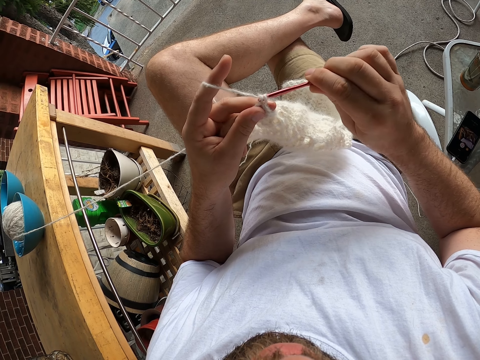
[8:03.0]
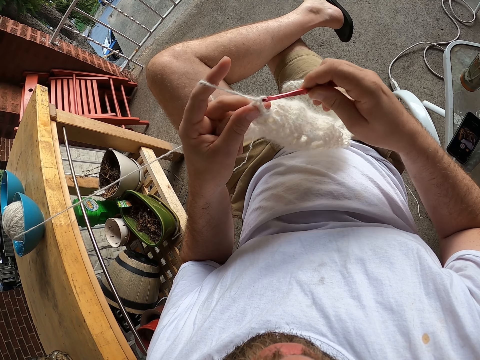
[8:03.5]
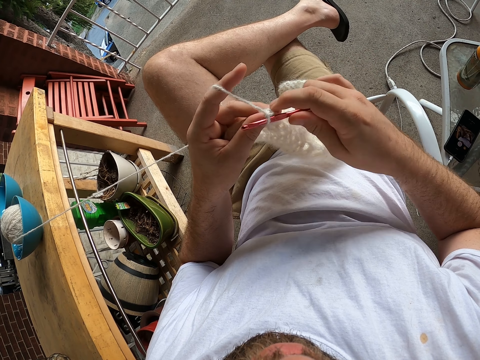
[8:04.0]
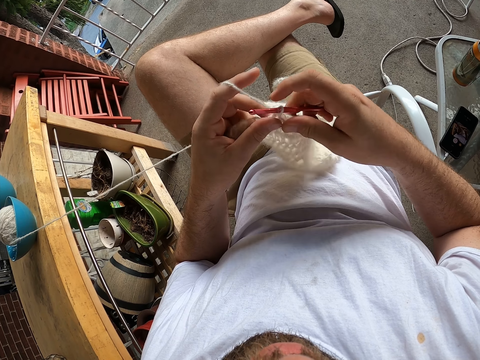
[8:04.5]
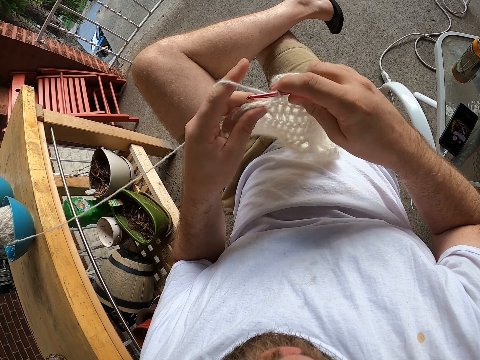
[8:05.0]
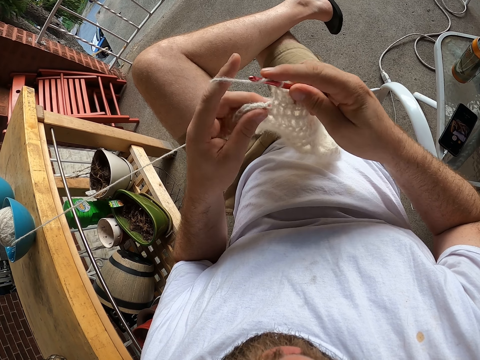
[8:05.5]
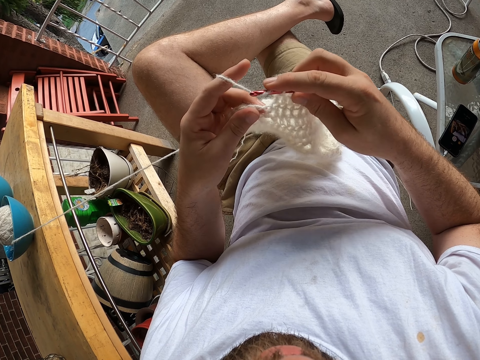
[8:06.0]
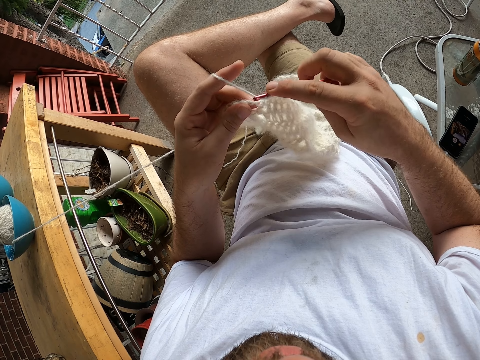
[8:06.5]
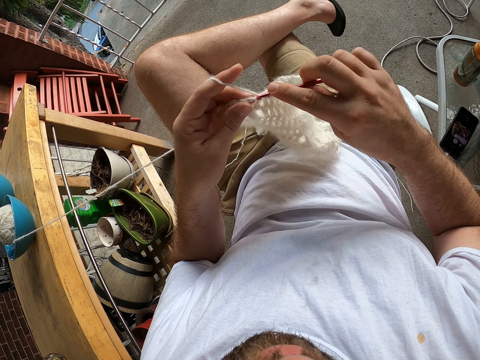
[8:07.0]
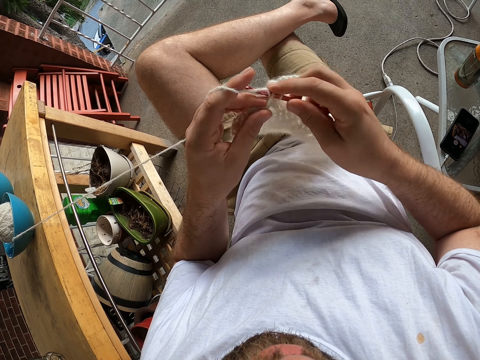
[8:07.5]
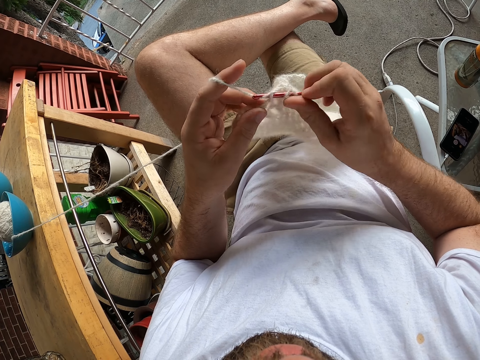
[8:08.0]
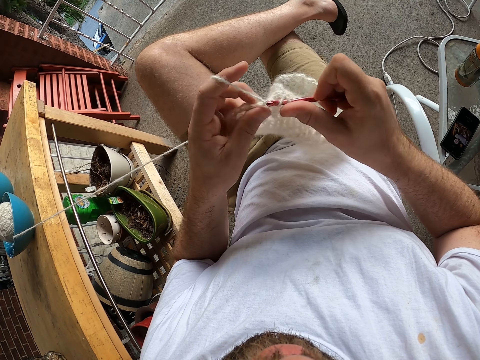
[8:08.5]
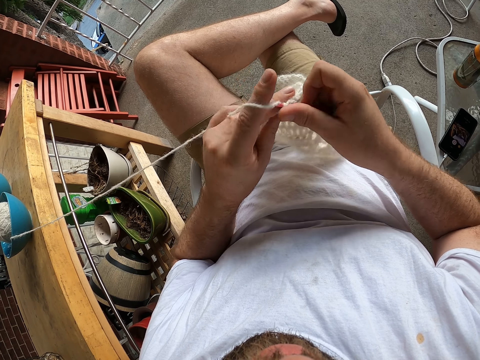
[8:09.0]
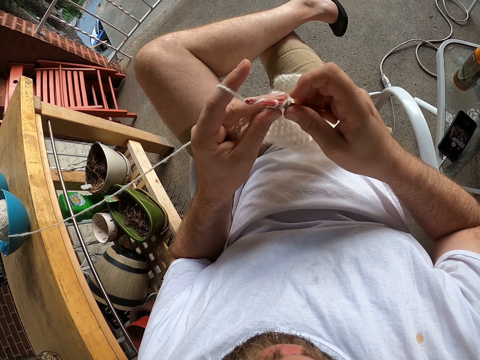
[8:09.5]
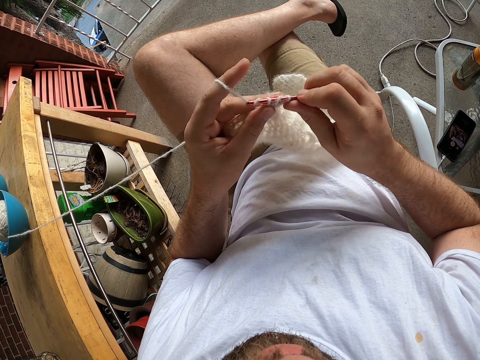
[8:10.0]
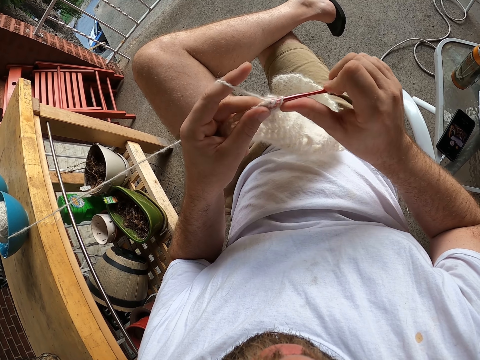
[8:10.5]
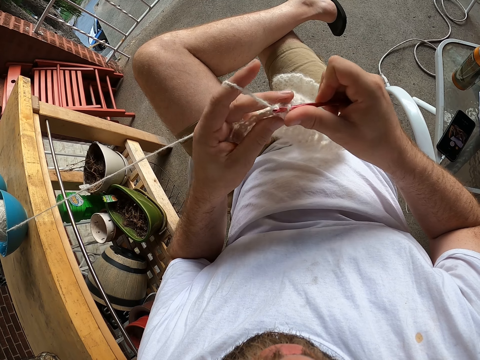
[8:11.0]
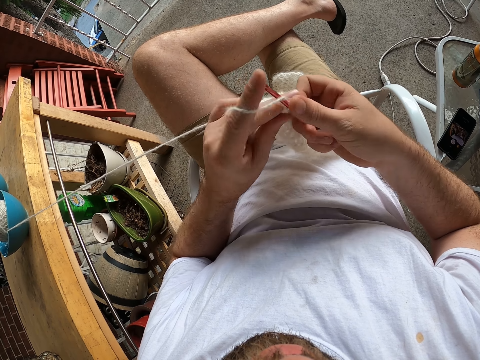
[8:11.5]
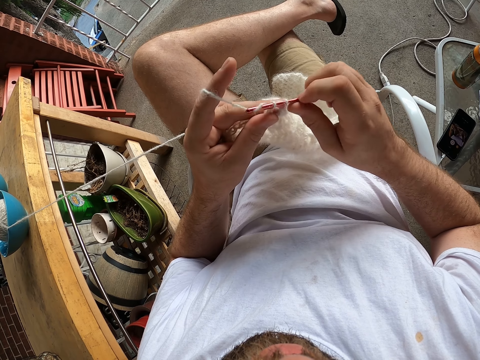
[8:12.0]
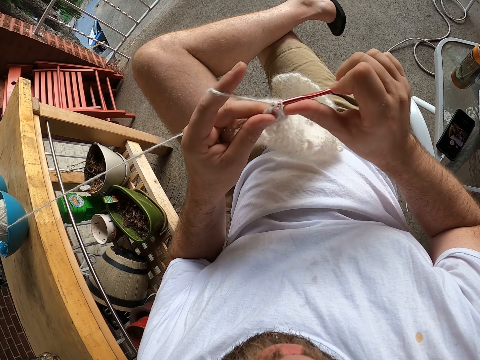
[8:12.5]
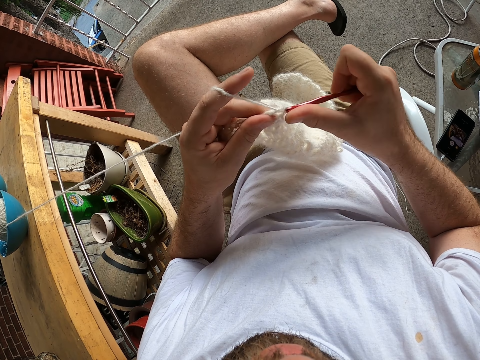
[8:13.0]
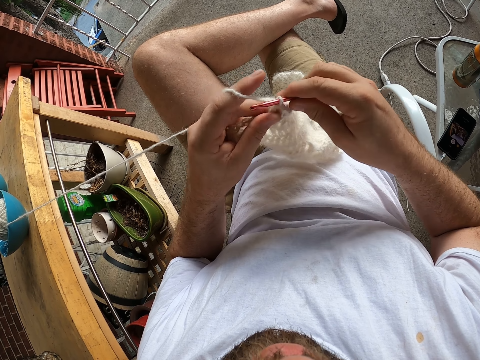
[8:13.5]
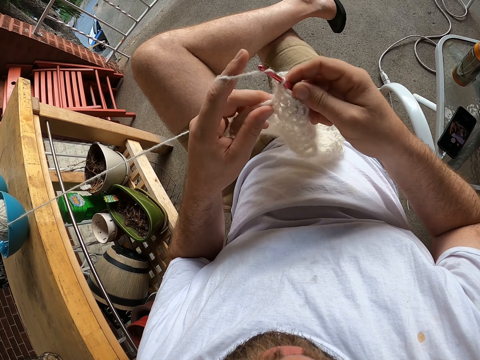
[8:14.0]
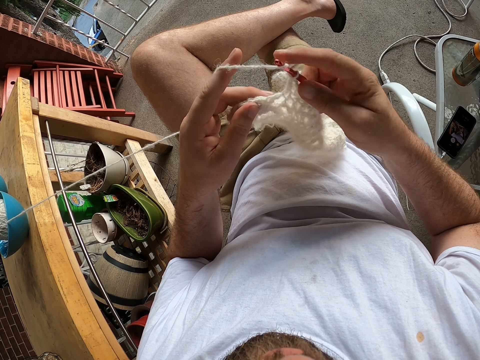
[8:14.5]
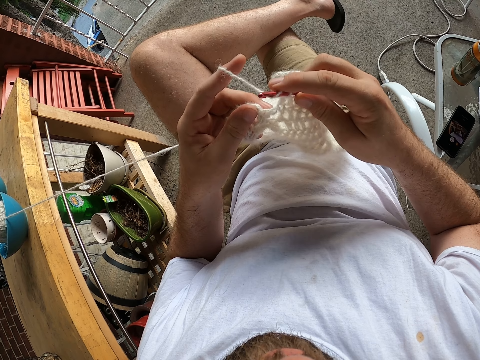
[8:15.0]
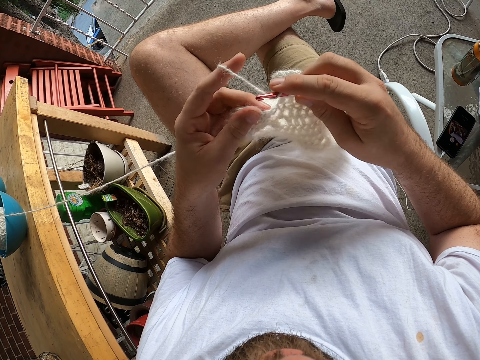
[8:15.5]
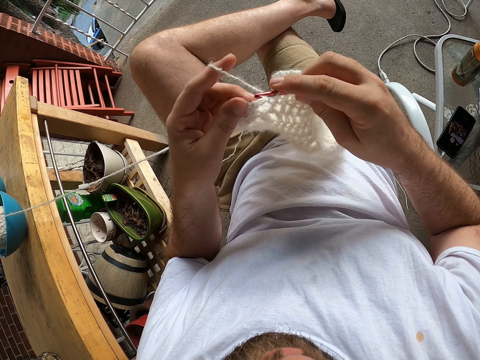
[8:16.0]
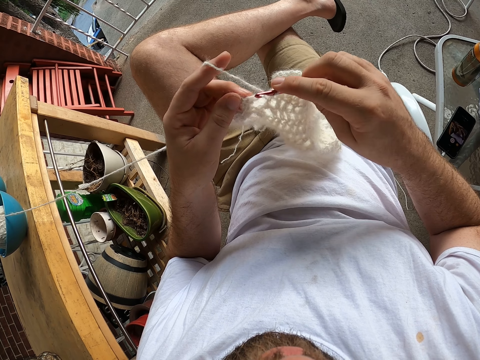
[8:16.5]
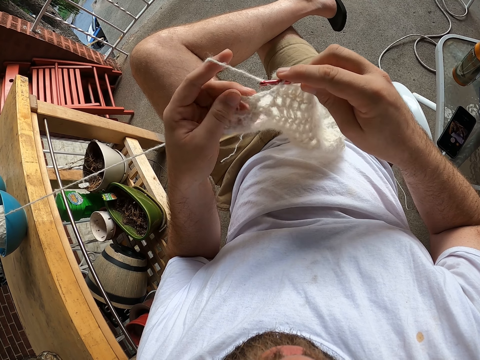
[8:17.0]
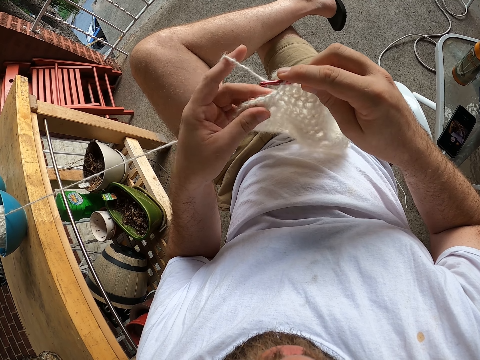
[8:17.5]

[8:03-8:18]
The camera wearer holds a knitting fabric. They knit the fabric.

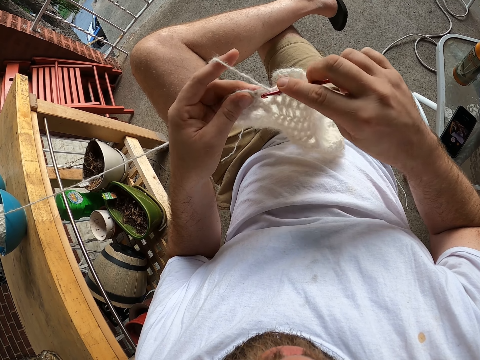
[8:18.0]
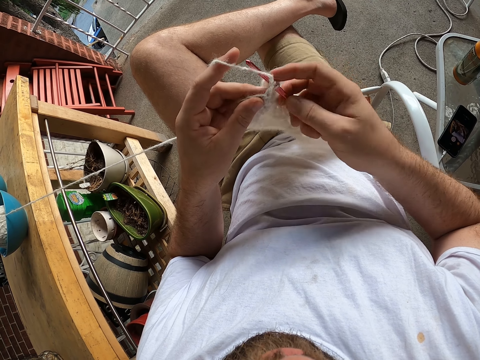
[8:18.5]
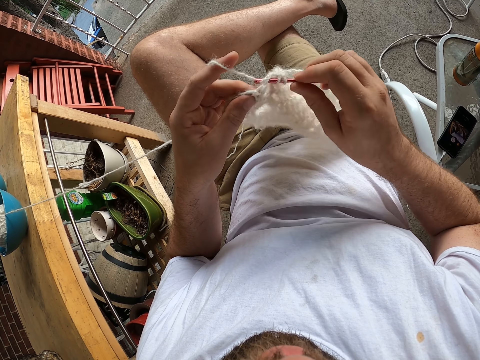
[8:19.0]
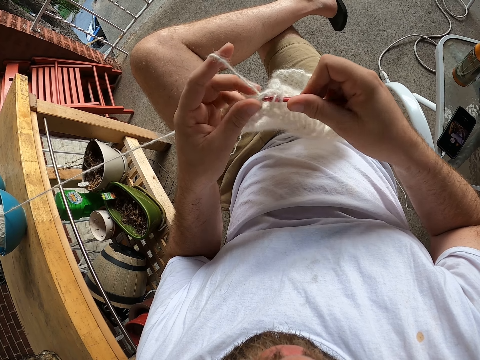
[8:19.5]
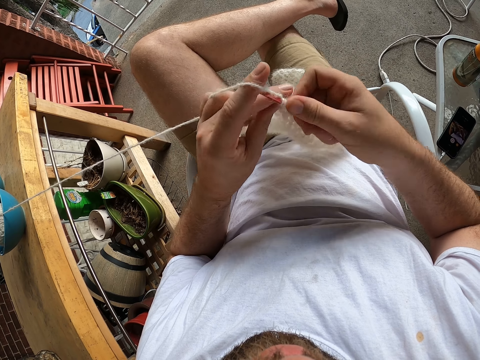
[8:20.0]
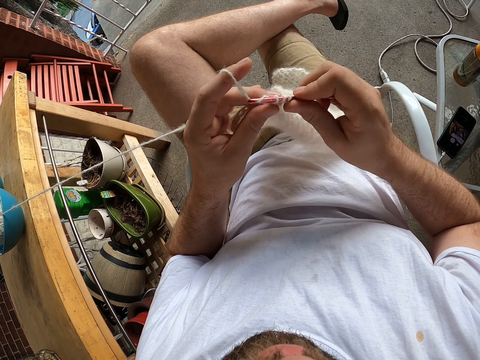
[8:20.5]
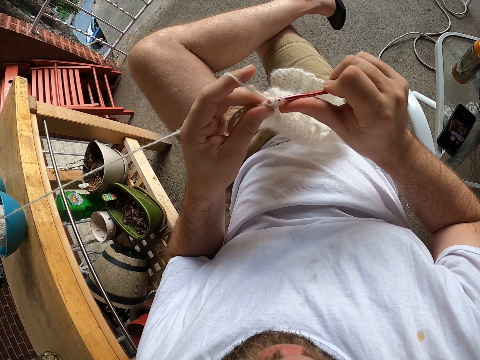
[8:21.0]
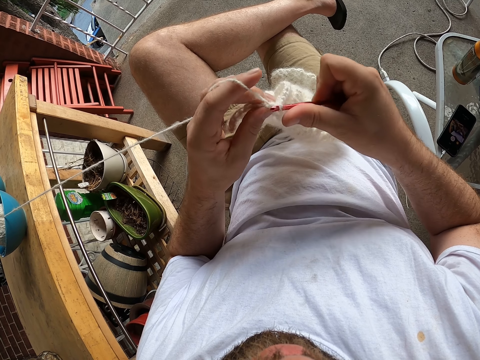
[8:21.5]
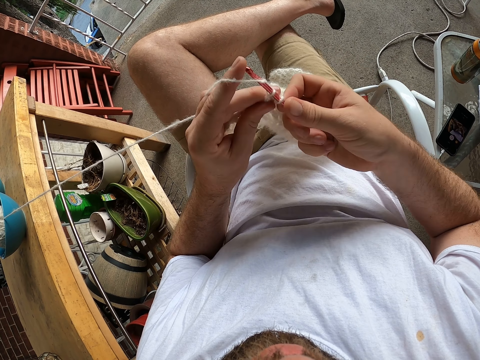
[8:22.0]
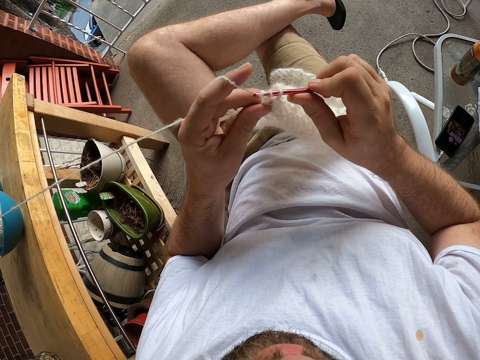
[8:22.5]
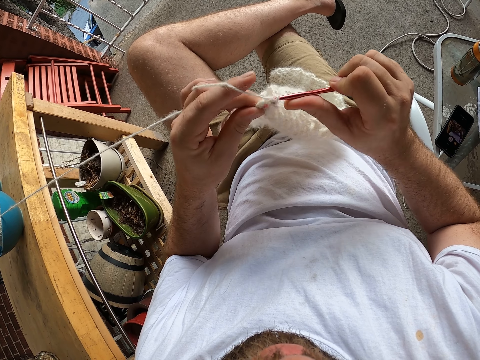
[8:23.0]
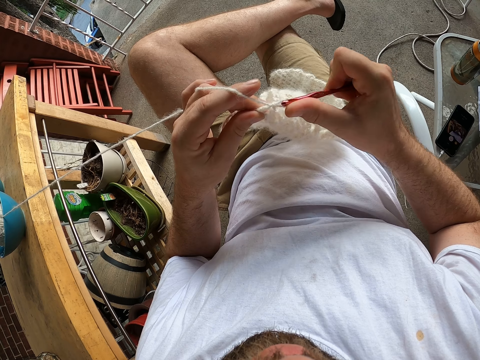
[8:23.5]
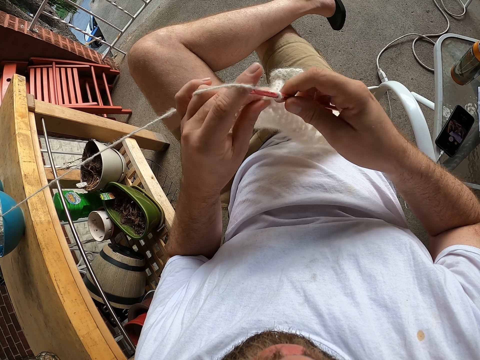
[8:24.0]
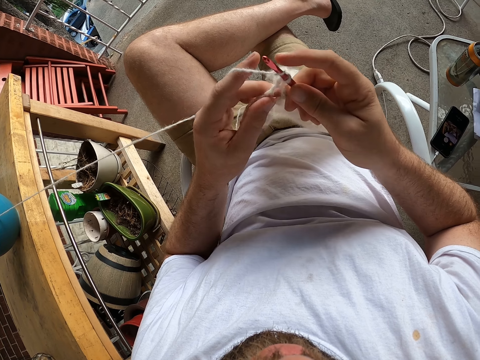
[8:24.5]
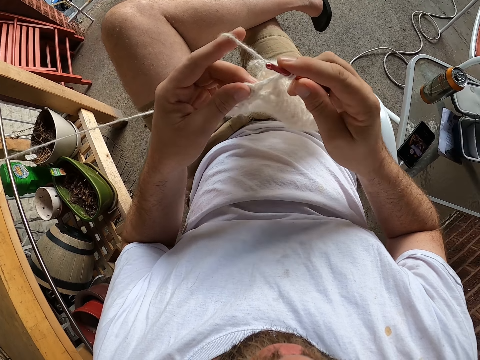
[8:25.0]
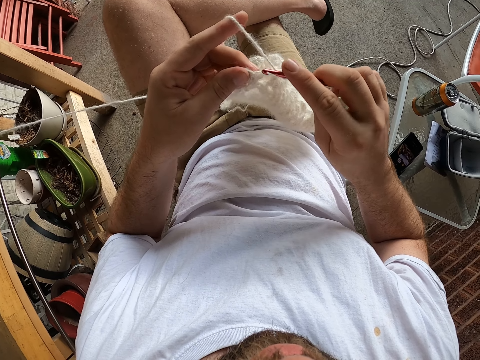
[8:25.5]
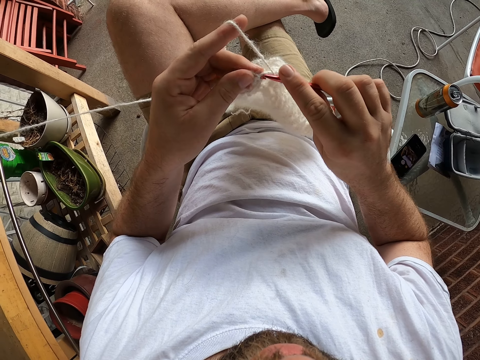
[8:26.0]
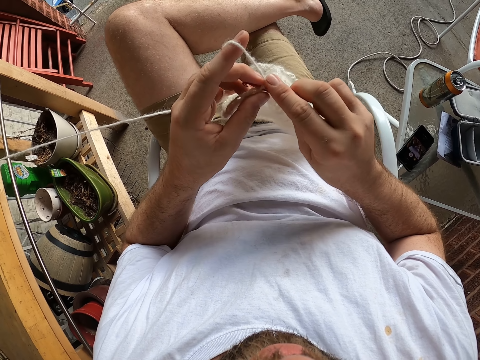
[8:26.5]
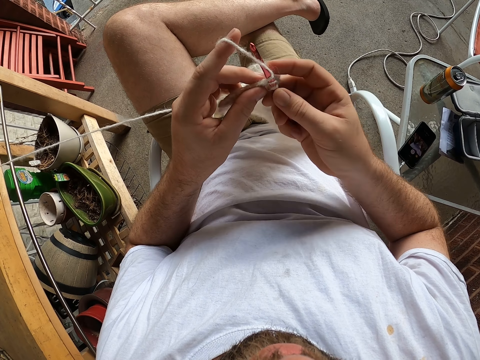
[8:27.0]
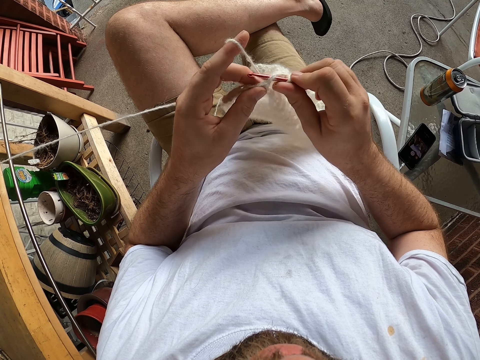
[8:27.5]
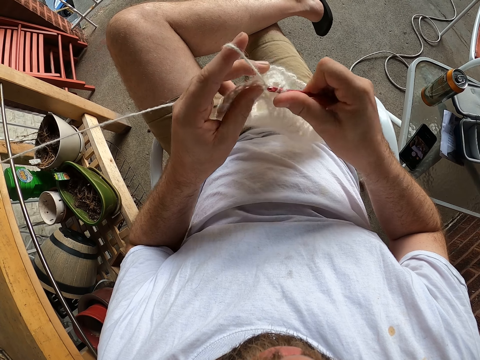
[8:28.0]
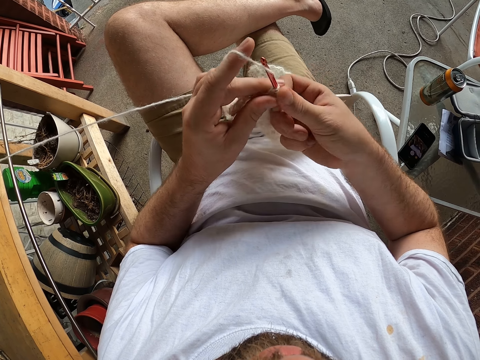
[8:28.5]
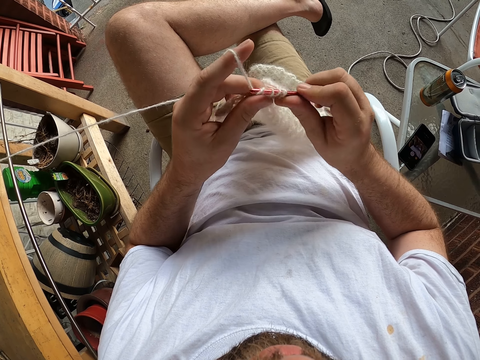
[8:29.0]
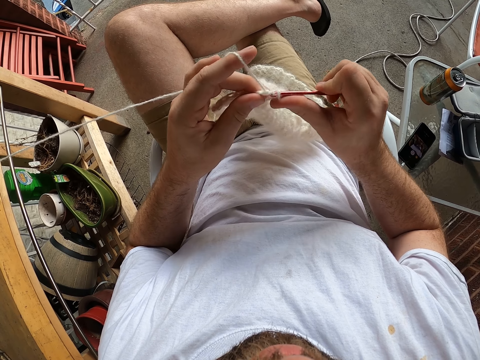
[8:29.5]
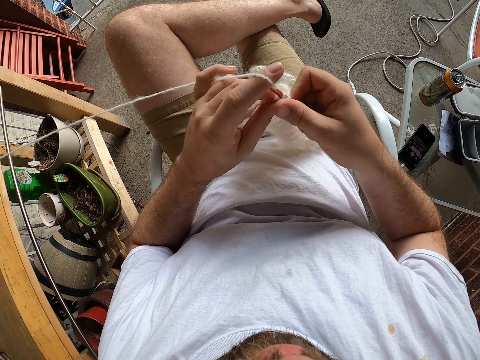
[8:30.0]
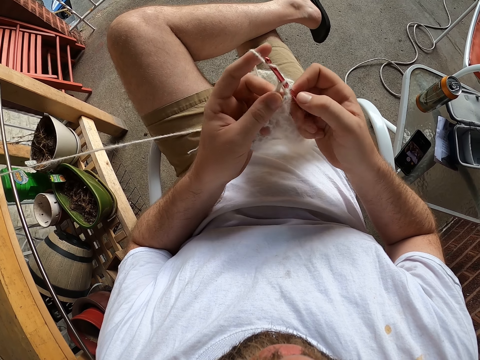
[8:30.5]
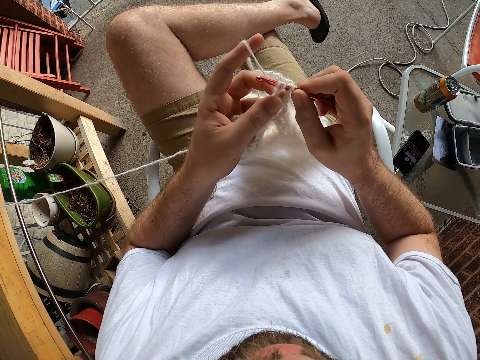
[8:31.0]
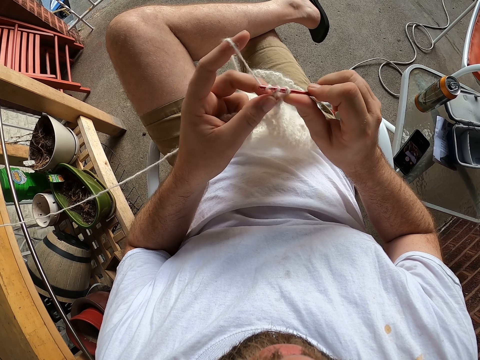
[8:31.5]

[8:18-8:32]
A blue car drives by the camera wearer.
